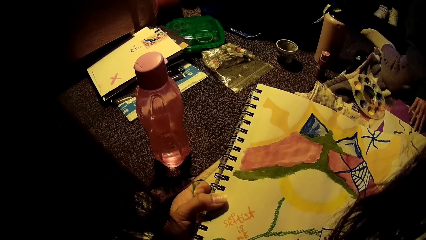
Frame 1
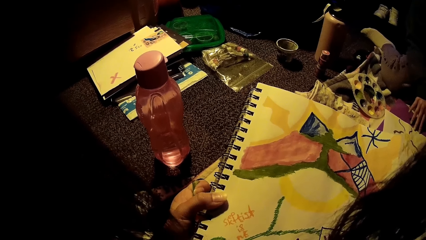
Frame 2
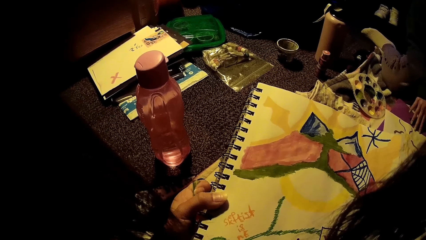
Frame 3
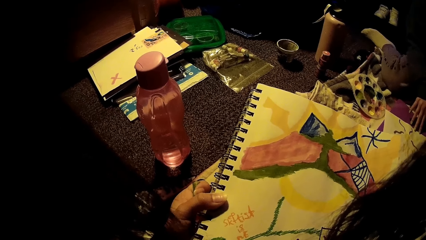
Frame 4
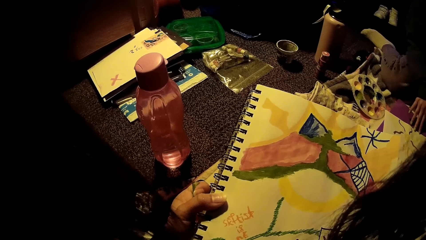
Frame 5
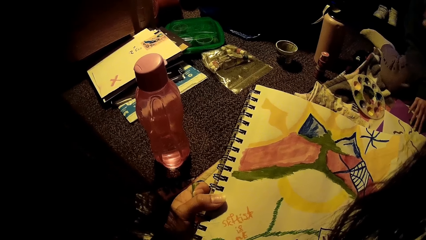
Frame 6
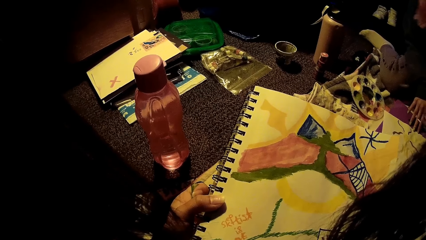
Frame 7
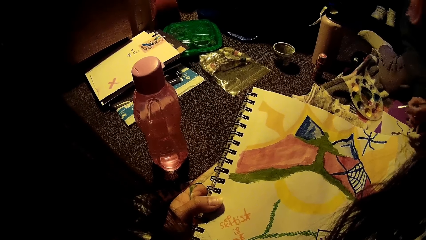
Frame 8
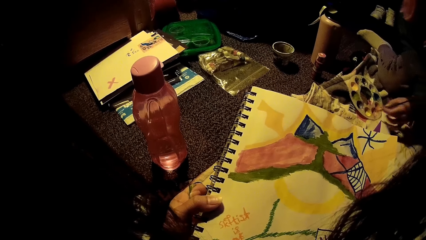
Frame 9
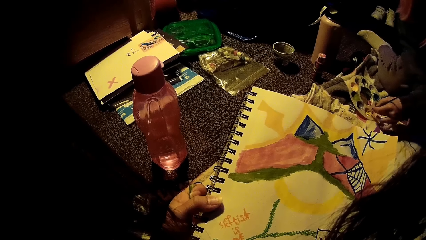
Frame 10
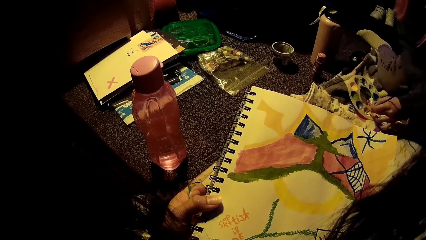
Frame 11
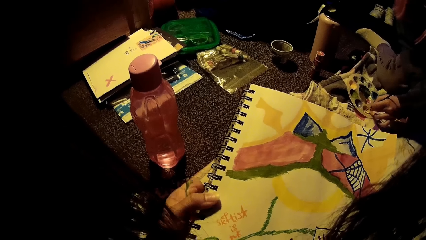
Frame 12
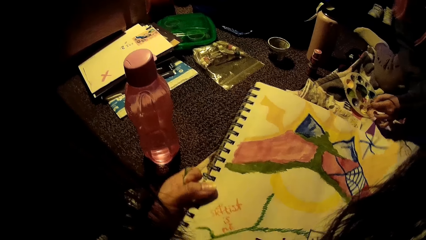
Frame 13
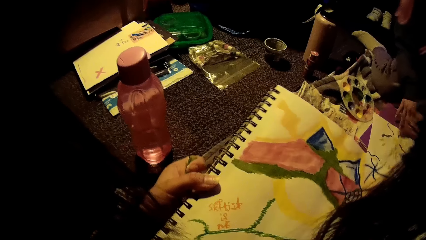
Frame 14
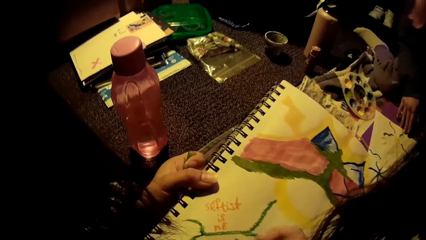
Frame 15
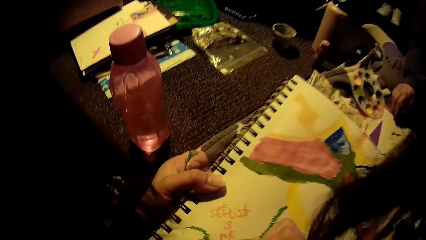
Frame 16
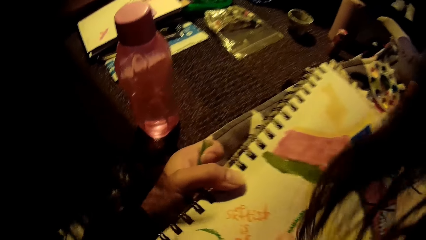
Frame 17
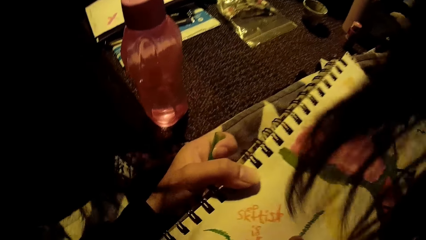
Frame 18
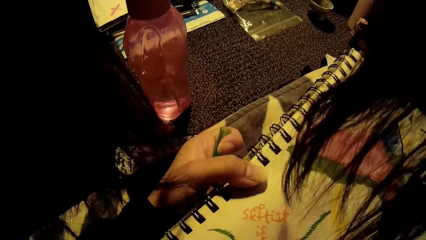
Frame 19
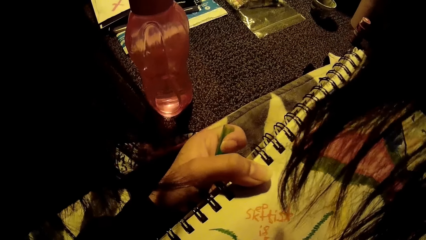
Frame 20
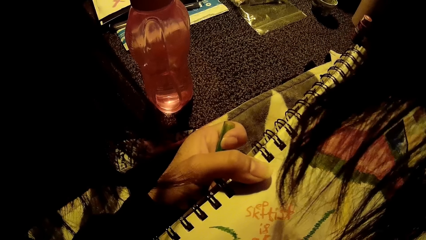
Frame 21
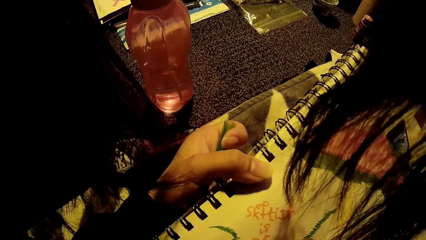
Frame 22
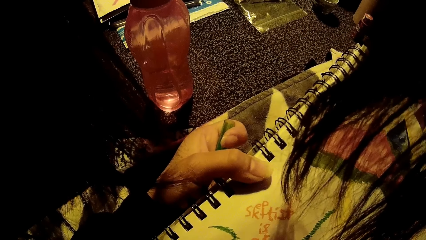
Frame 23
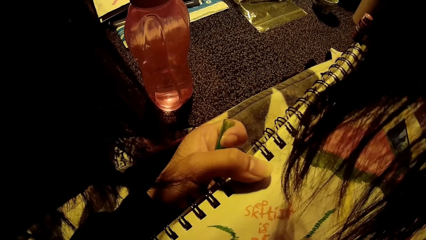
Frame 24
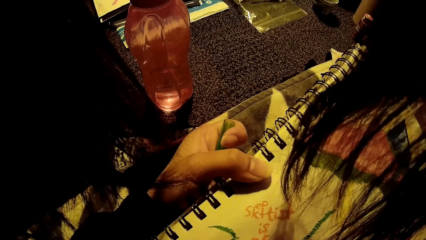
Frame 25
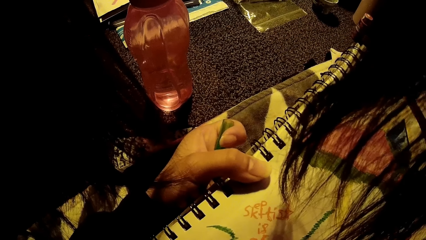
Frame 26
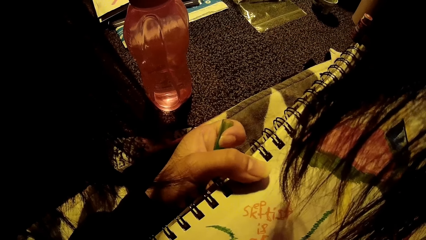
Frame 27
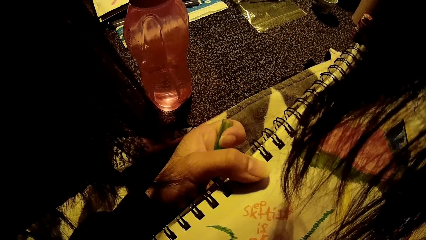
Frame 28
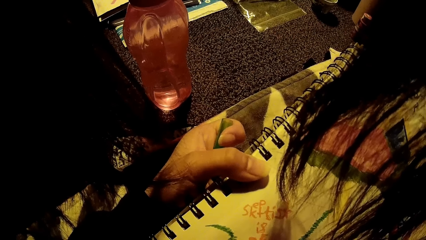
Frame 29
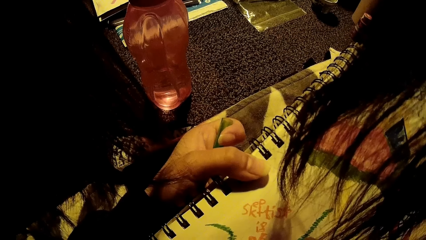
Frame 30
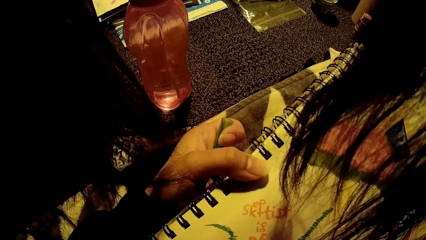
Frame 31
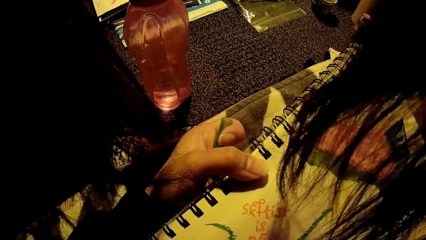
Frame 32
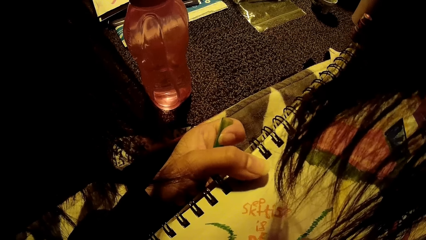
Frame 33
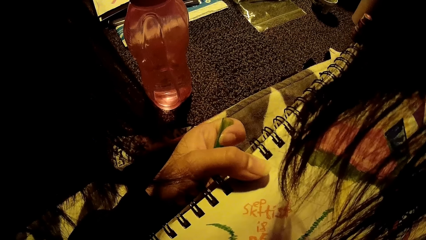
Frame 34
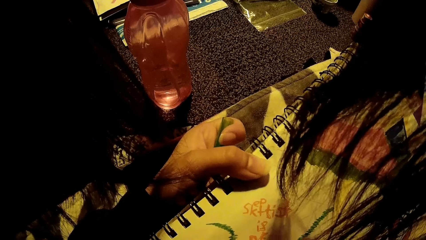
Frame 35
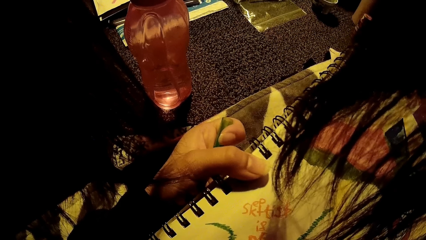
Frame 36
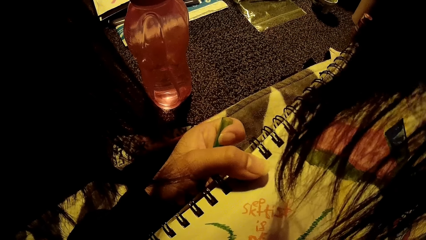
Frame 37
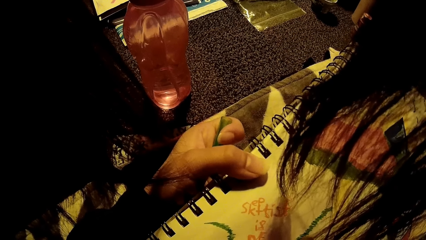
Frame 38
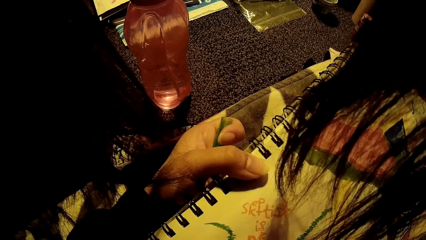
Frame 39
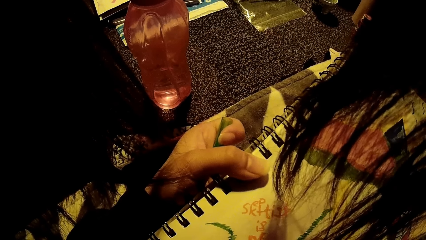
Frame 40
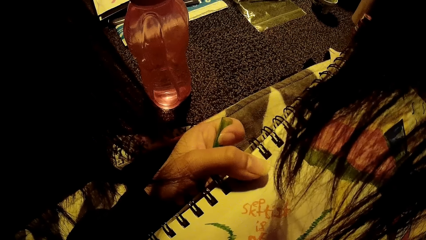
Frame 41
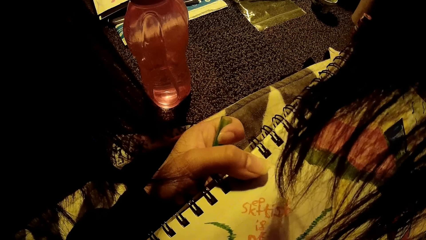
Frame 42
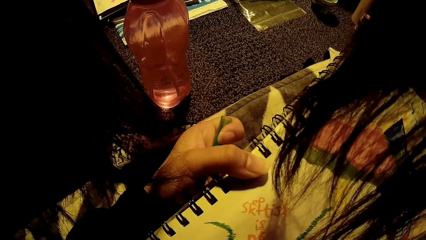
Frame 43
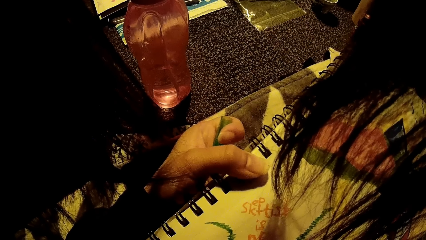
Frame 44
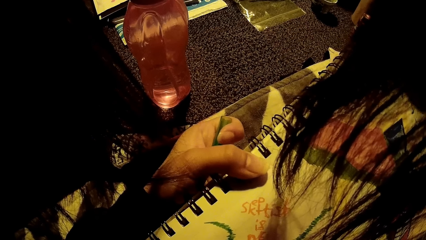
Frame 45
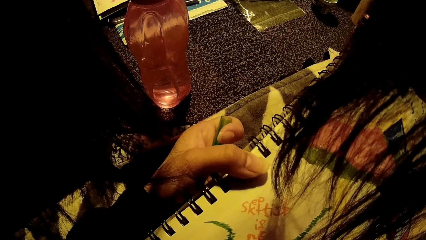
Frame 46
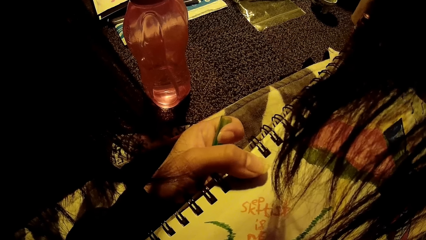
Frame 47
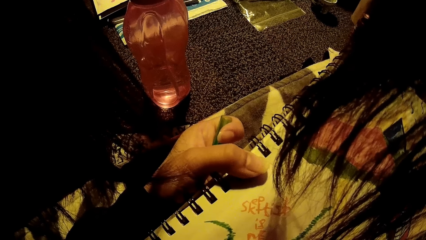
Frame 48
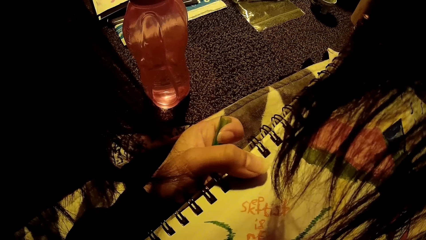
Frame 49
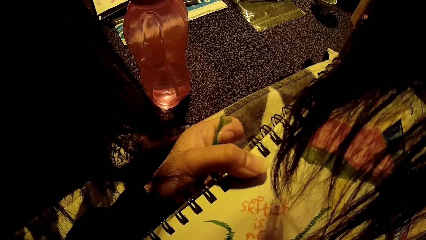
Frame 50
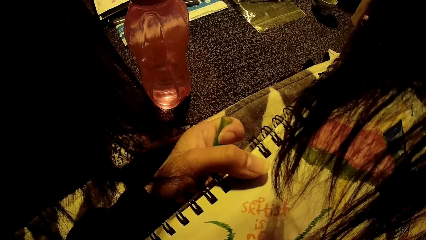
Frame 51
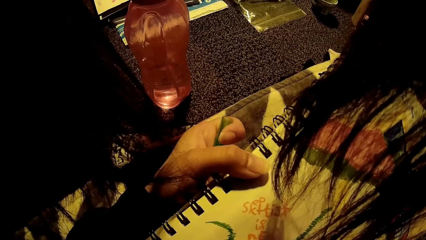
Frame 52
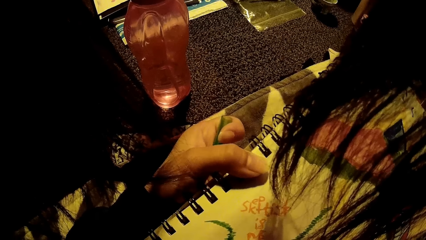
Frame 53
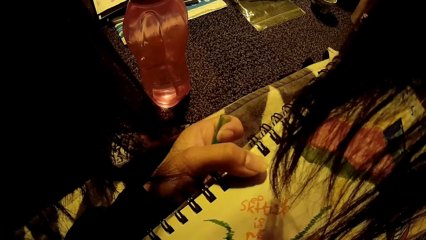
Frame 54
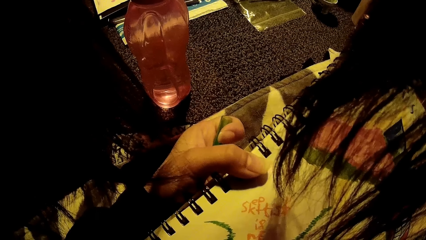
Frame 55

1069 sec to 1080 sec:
A woman dabs the paint brush on the paint set on the bed with her left hand. The camera wearer turns a drawing book and draws in the drawing book. The woman adjusts the paper on the bed with her left hand.

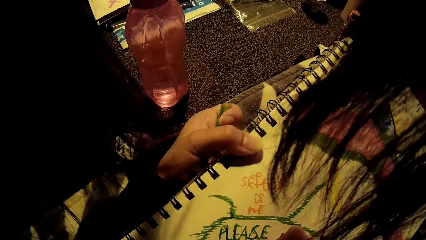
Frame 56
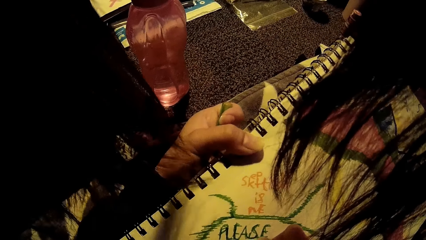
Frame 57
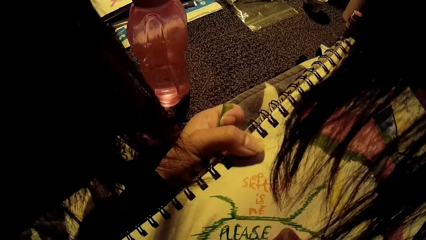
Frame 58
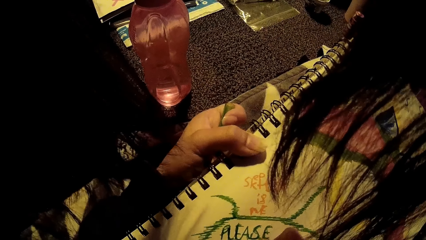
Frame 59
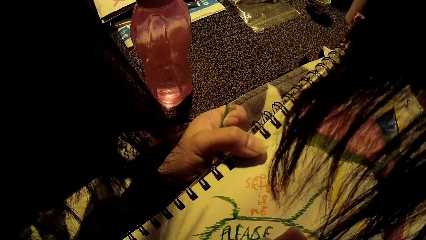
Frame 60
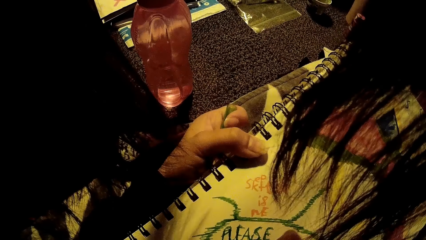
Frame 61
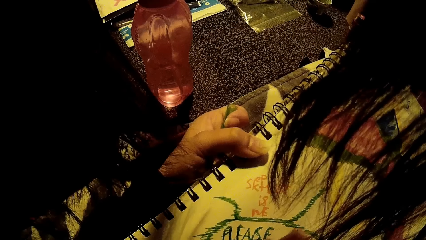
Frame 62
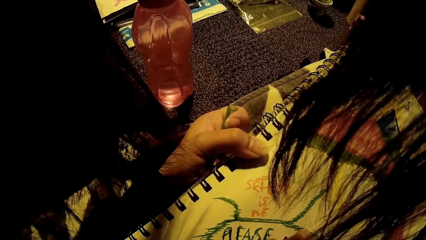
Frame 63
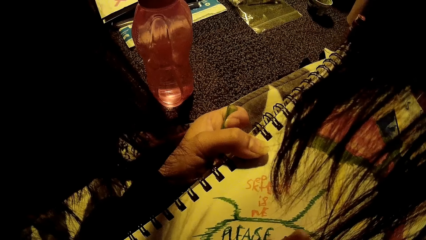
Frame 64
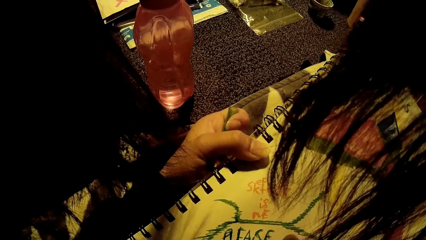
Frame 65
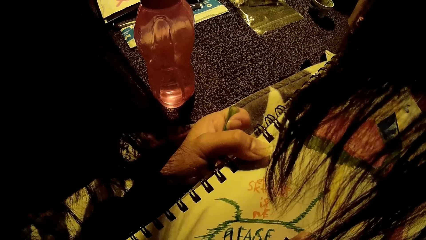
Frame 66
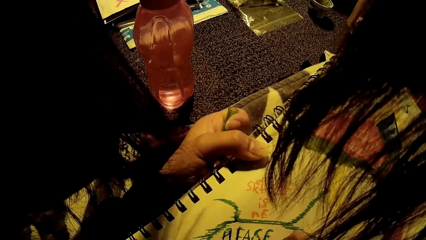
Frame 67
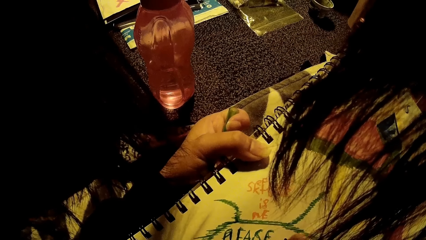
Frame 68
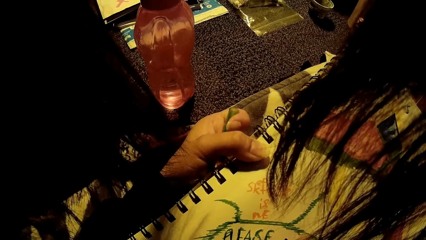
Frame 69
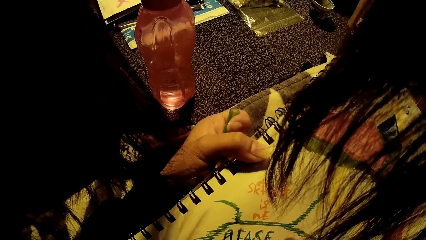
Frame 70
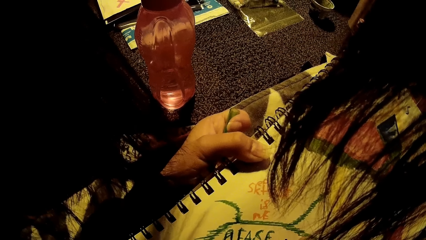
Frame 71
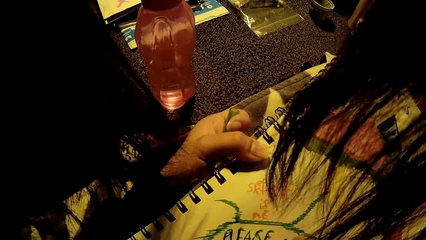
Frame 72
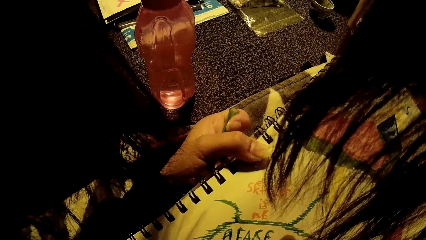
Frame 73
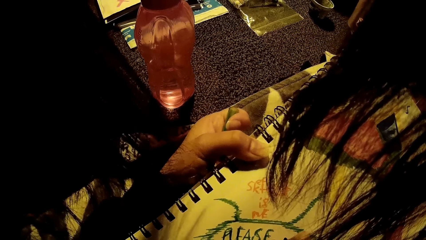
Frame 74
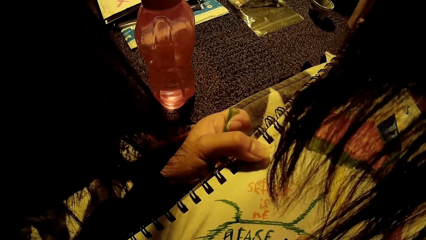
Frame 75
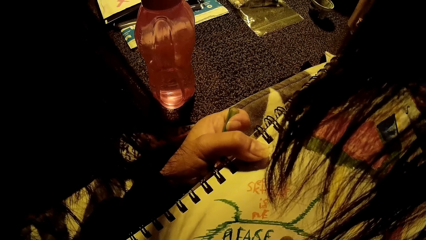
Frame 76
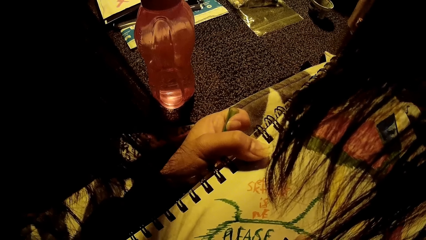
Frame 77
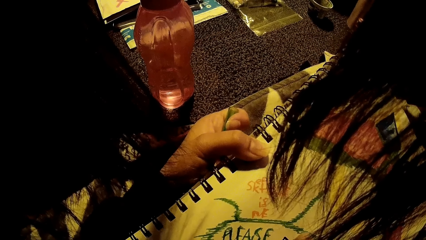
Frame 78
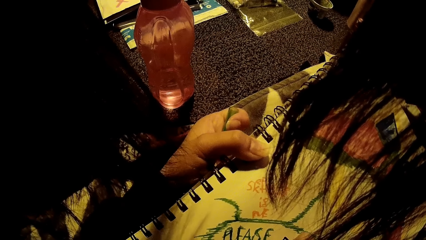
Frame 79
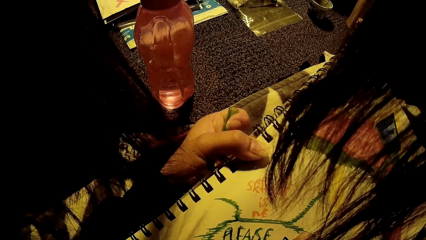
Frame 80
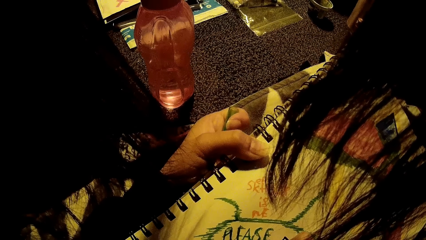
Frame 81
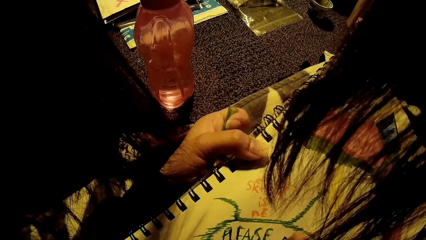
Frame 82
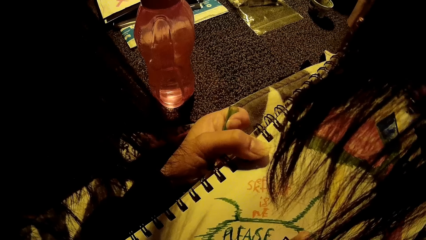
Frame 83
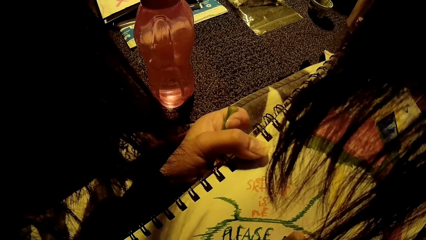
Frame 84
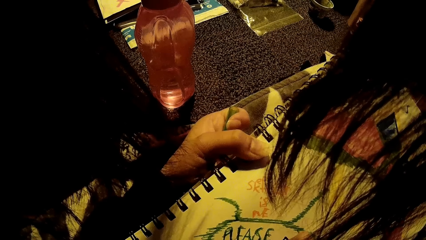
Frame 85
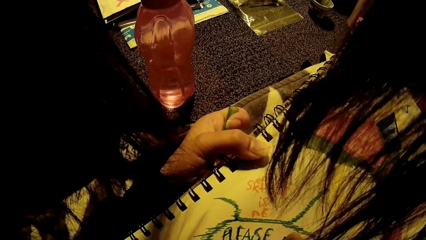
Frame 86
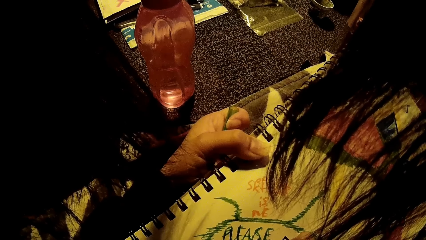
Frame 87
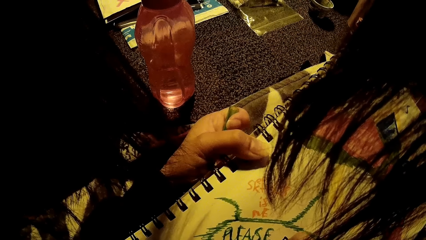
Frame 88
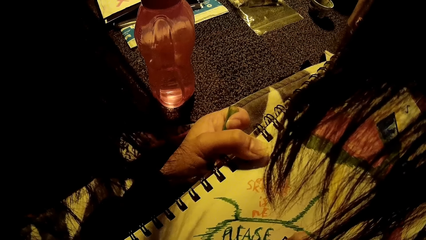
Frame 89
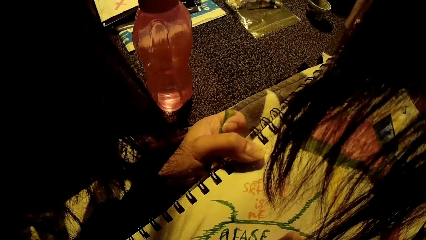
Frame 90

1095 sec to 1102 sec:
The camera wearer draws in the book.
